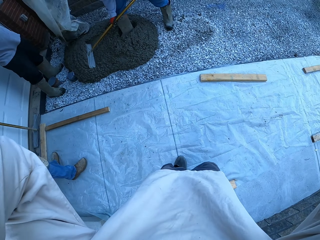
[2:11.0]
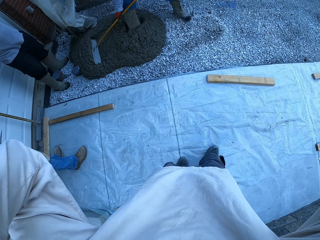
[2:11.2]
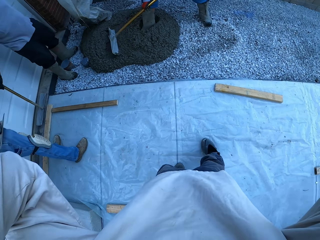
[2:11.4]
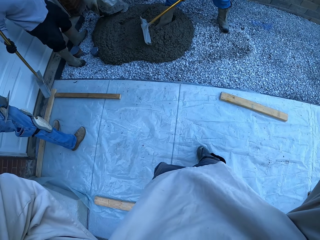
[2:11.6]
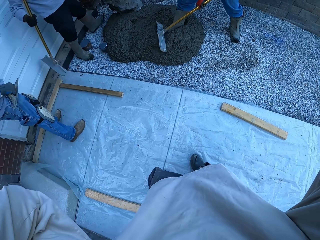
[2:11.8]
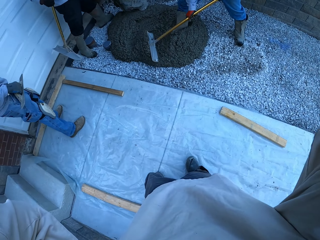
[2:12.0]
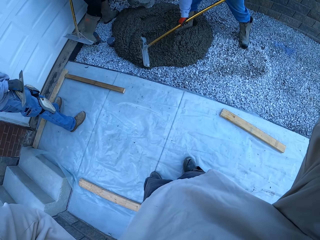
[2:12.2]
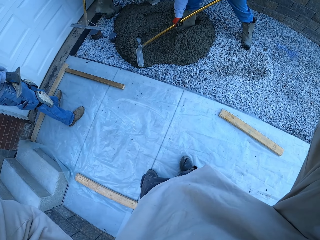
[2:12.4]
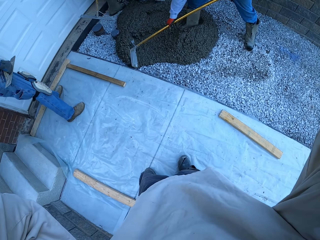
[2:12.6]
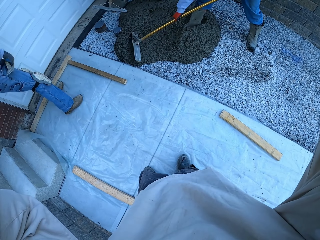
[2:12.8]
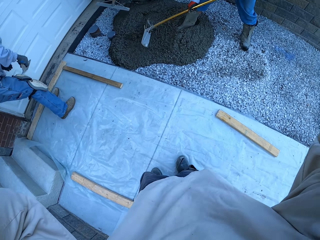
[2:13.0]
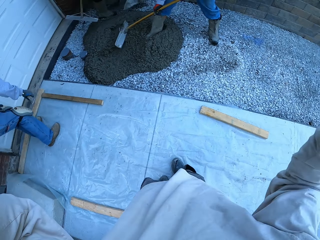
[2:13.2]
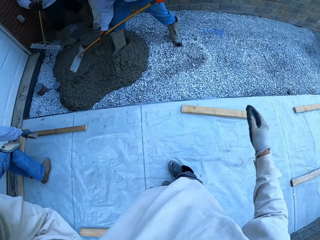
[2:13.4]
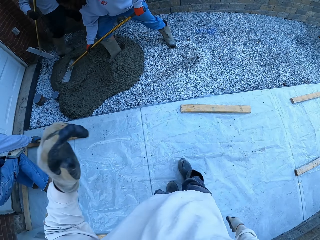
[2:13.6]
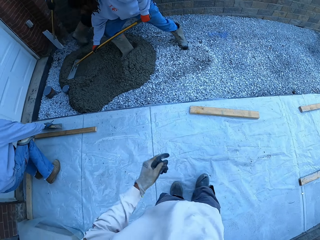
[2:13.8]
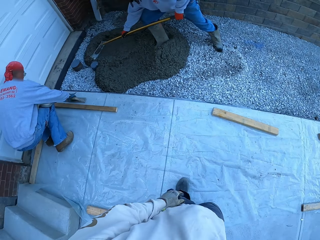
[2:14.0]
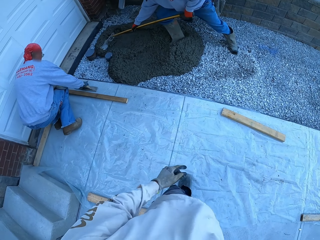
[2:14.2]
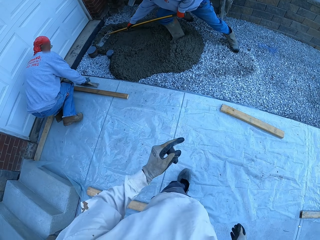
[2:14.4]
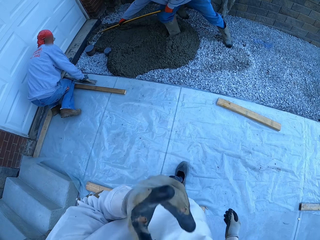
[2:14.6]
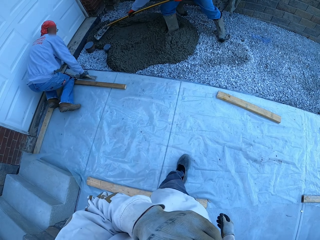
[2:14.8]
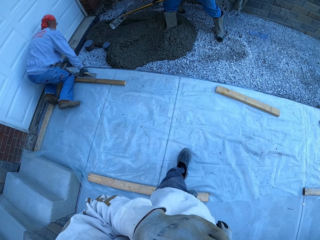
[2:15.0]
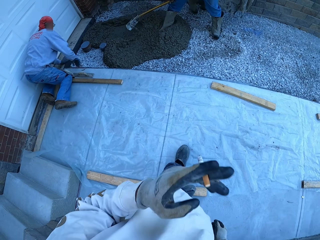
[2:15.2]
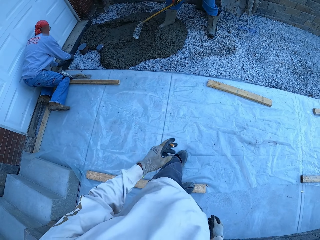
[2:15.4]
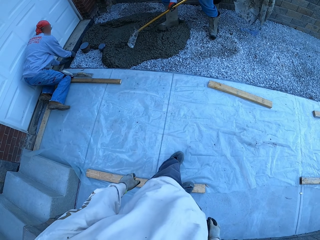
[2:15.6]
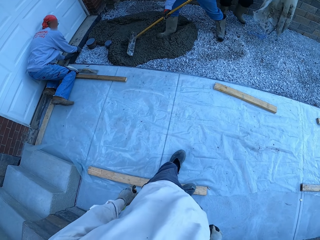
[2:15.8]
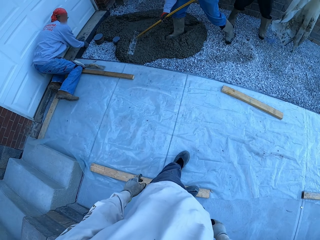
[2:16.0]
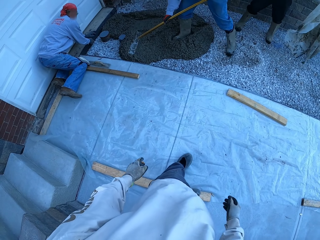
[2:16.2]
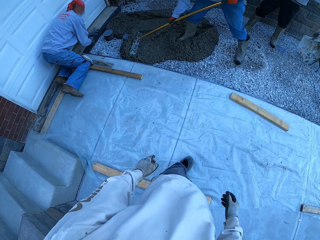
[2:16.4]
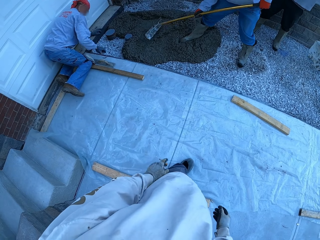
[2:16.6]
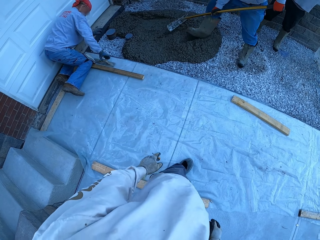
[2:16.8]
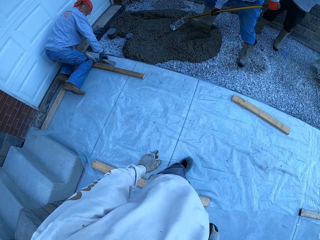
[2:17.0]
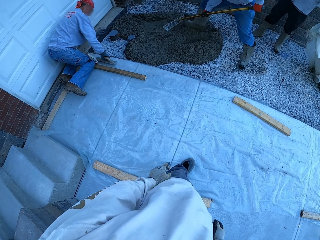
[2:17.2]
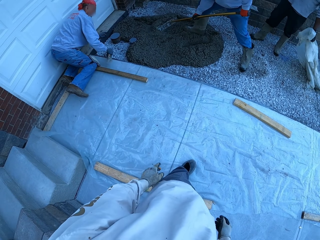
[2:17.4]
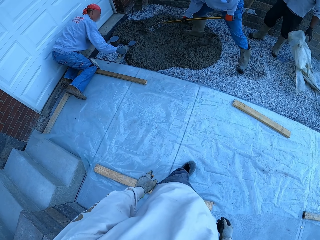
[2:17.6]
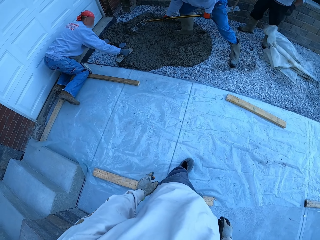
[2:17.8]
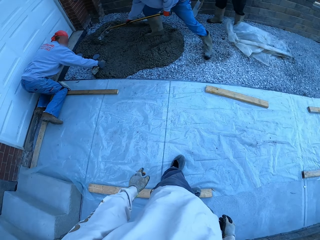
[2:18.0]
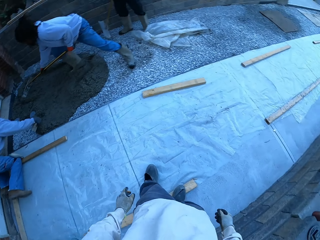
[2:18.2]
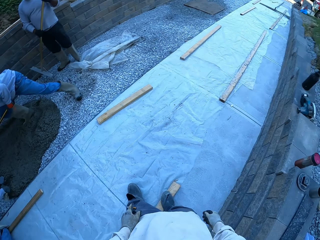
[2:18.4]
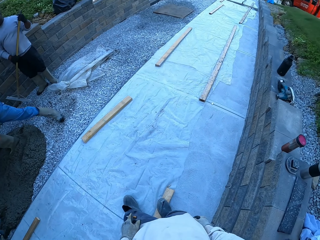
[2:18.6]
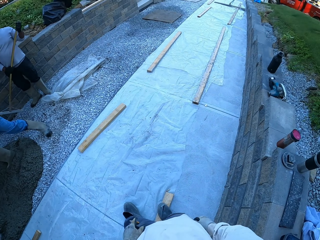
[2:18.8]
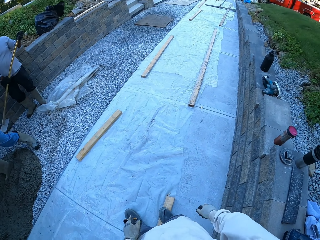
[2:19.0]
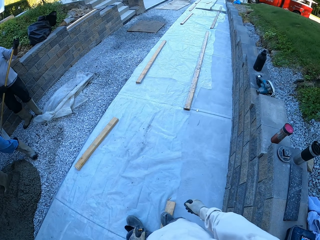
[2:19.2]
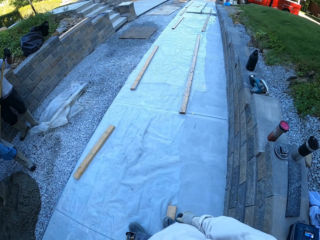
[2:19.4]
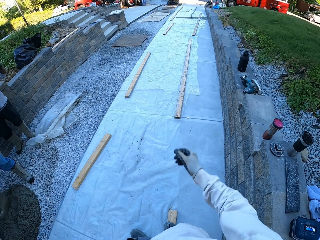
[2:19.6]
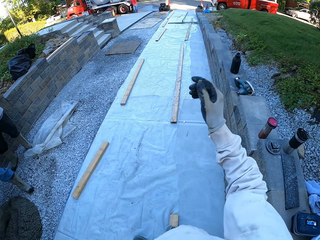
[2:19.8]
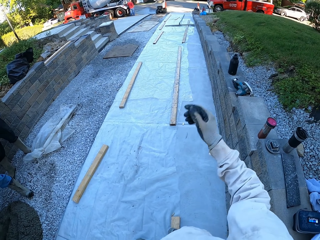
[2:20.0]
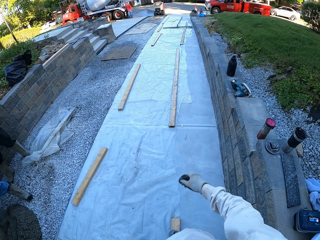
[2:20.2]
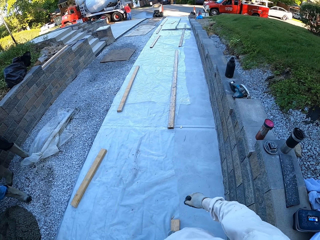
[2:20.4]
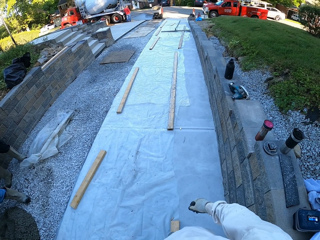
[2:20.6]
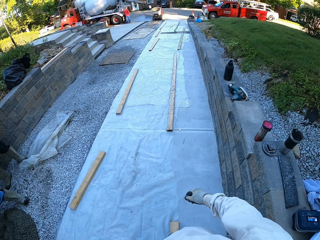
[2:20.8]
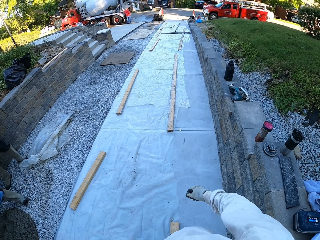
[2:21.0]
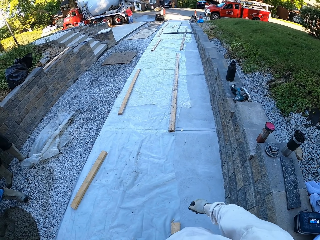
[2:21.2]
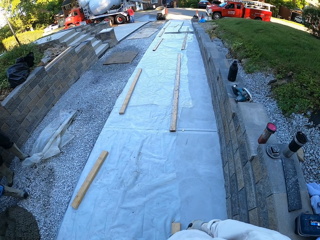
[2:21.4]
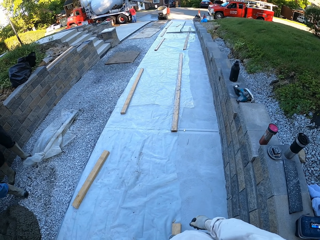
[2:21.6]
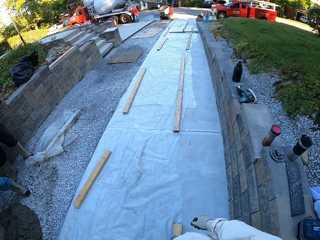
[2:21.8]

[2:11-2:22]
A man spreads the concrete. Another man walks. A third man kneels down. He puts the midget trowel. The camera wearer holds a cigarette. The third man picks up the midget trowel. The camera wearer looks around and raises the right hand.

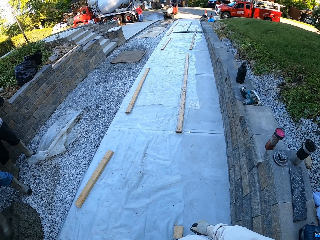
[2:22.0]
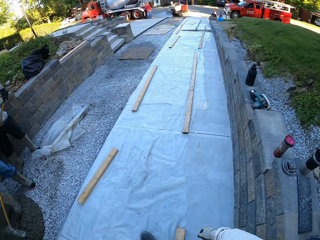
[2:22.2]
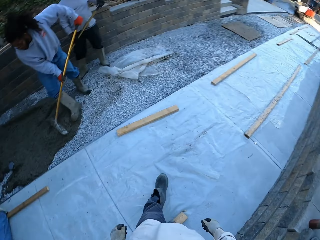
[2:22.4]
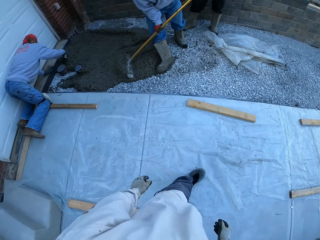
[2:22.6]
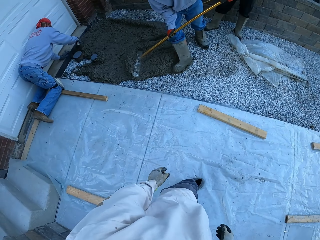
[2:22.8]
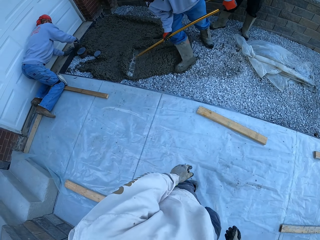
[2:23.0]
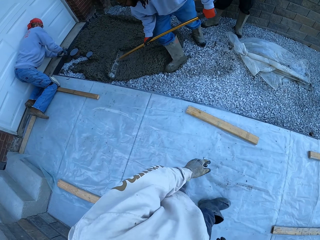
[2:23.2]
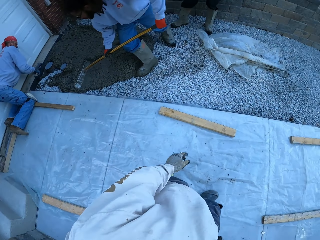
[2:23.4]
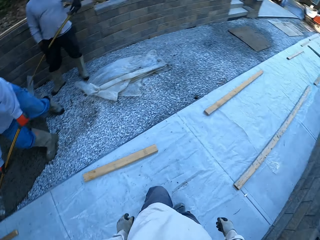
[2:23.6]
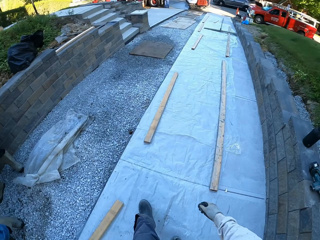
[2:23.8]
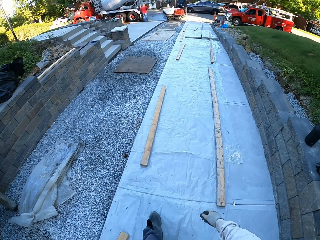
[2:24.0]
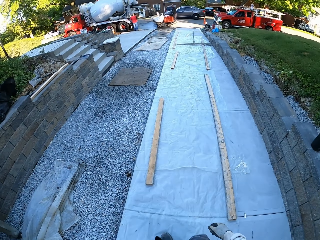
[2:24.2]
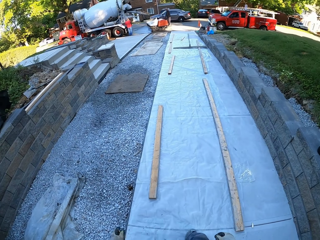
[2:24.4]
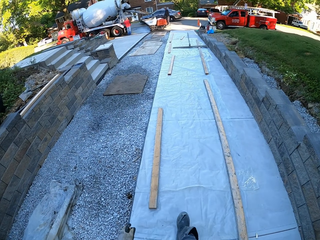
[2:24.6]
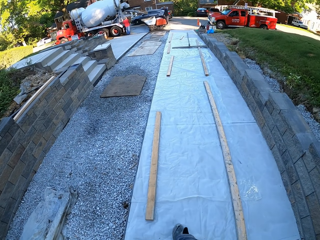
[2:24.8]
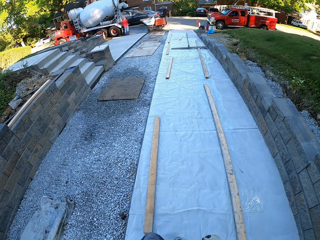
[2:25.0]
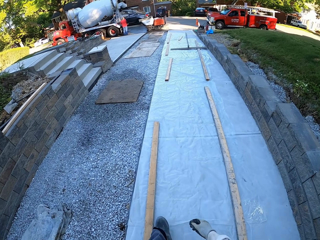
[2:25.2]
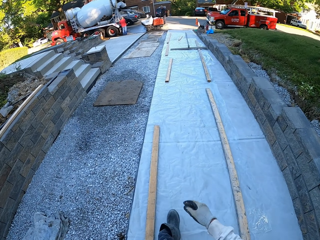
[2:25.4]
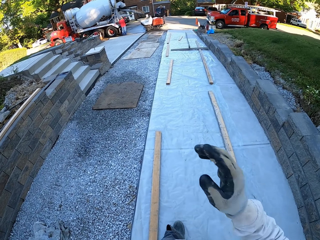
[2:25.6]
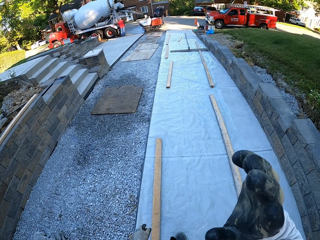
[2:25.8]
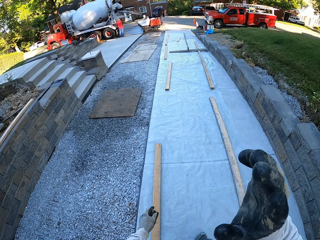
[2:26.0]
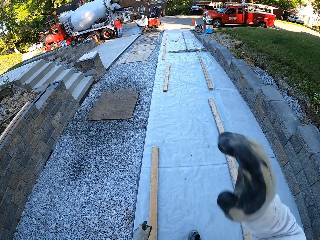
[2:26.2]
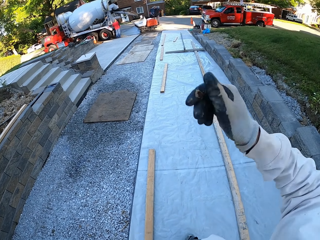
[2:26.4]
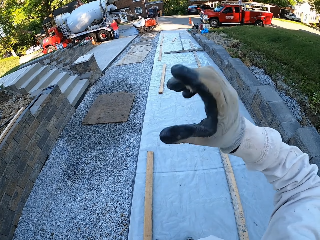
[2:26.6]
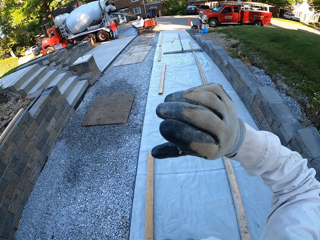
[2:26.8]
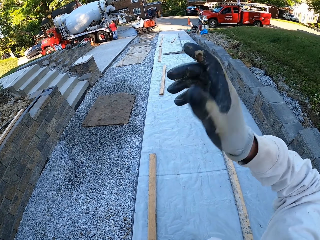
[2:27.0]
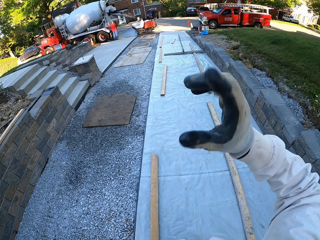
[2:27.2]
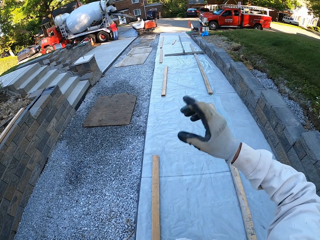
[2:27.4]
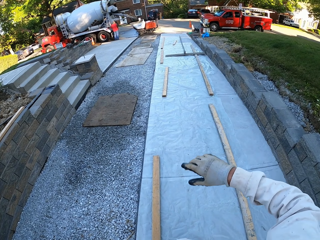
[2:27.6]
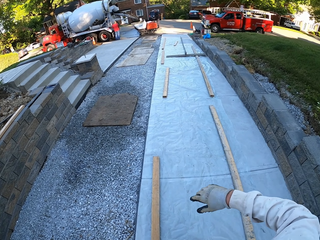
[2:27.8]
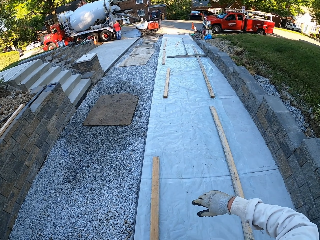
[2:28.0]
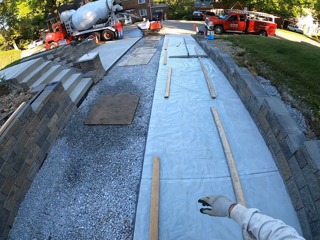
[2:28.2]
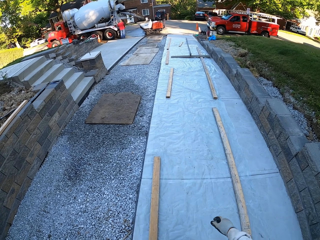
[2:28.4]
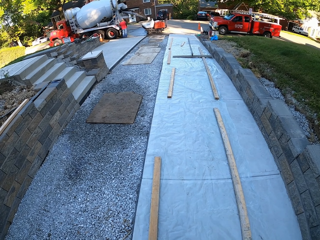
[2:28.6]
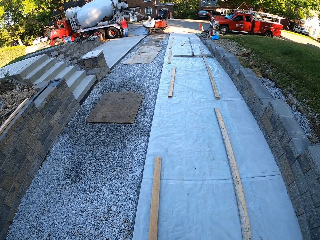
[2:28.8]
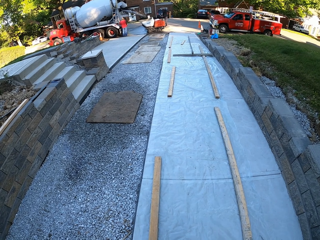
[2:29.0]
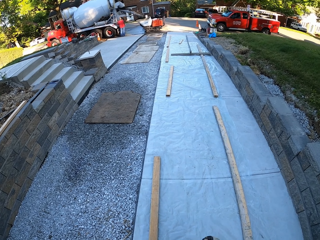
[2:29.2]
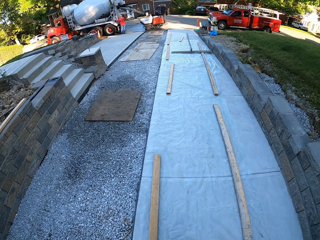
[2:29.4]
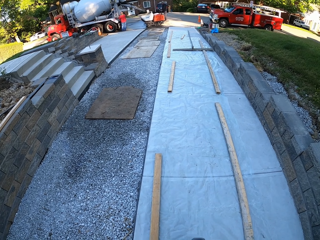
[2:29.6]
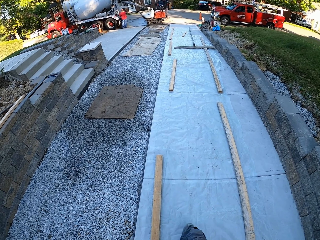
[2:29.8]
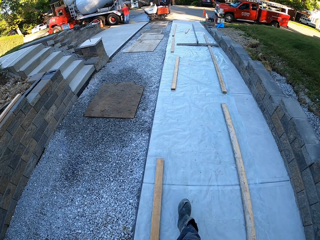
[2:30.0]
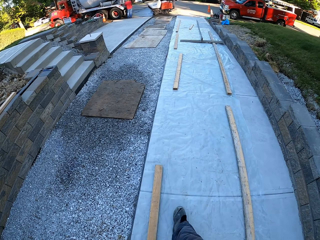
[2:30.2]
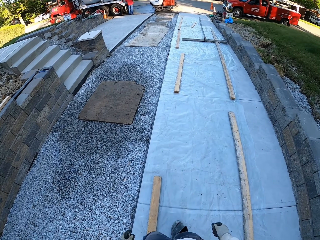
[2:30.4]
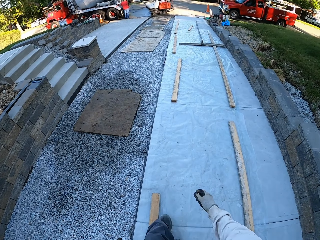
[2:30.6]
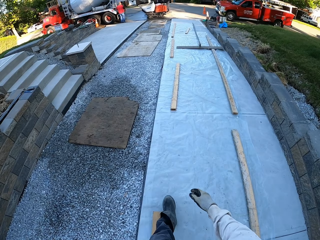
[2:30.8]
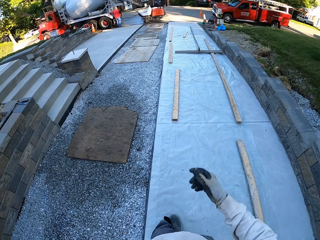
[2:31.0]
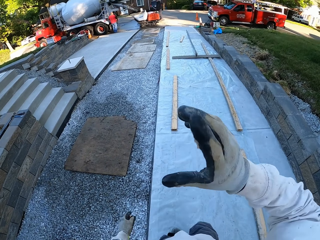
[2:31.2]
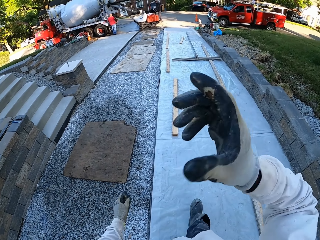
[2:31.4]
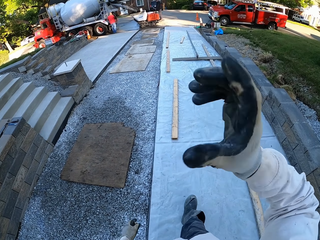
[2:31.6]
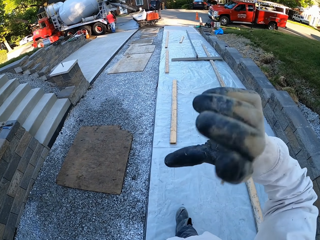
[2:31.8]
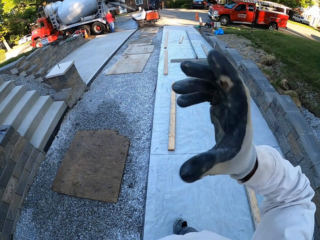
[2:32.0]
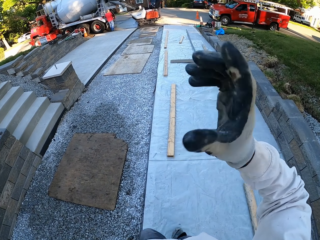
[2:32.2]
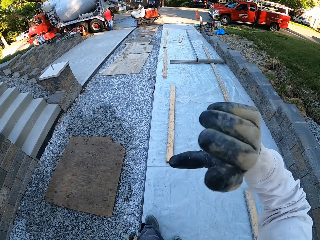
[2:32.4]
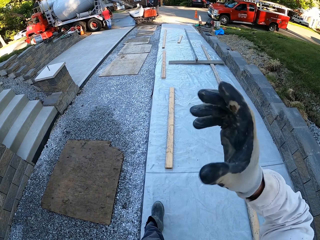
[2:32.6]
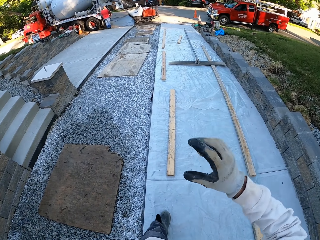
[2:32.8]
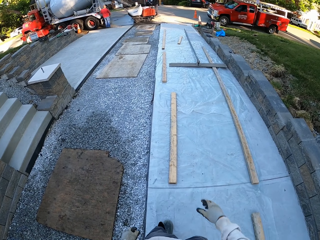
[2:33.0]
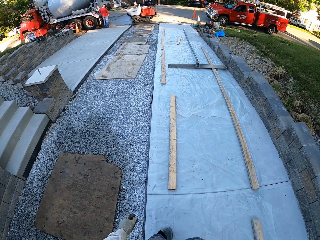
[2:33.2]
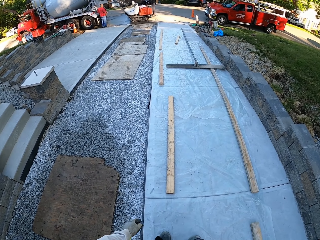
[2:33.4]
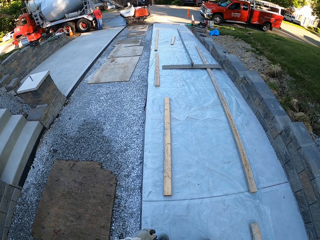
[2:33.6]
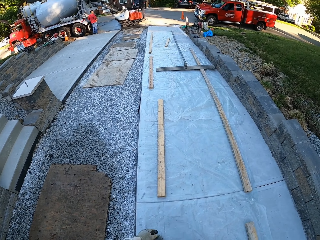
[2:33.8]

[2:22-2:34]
A man spreads the concrete. Another man spreads the concrete. The camera wearer walks around and looks around. He raises the right hand and shakes his right hand. He walks. He walks around and shakes his right hand.
